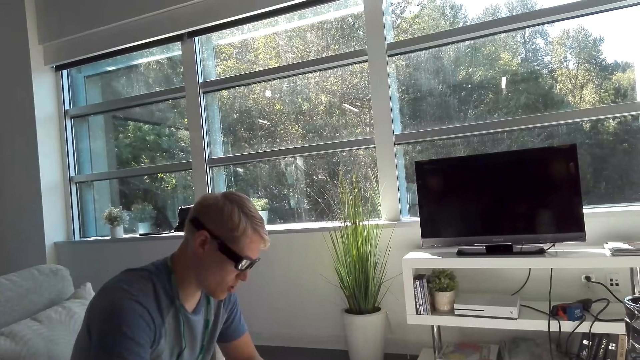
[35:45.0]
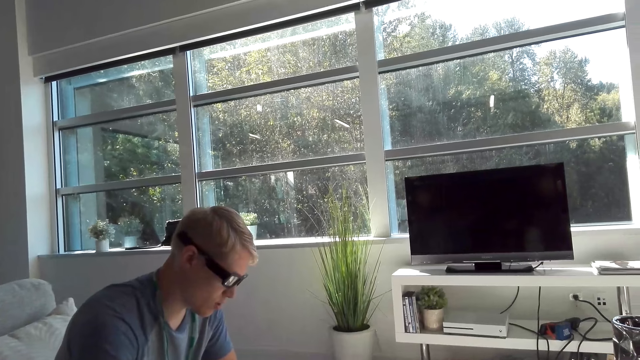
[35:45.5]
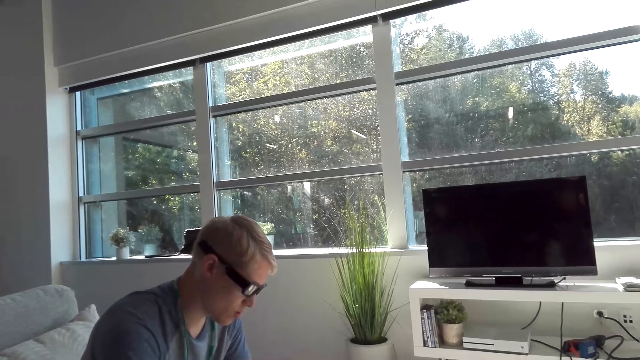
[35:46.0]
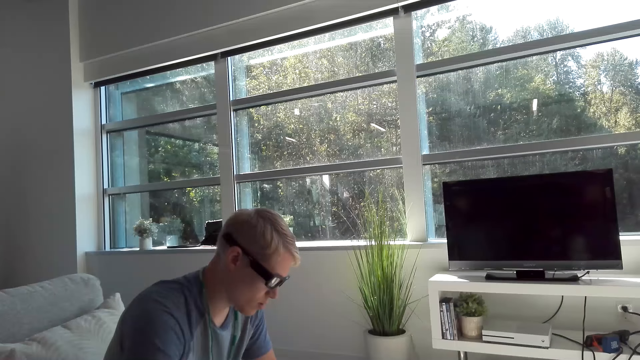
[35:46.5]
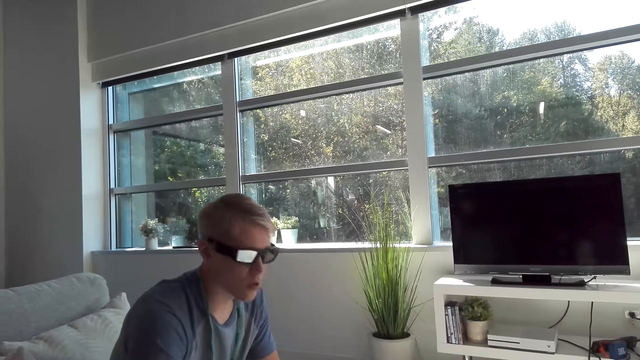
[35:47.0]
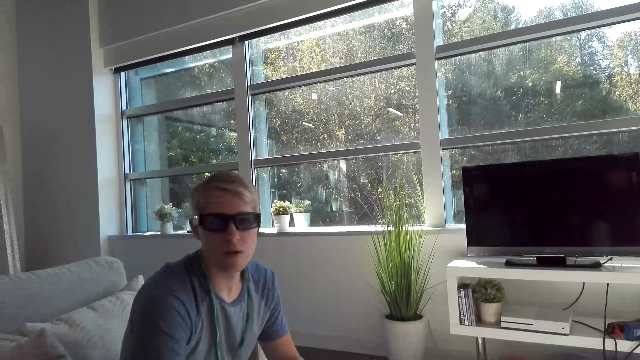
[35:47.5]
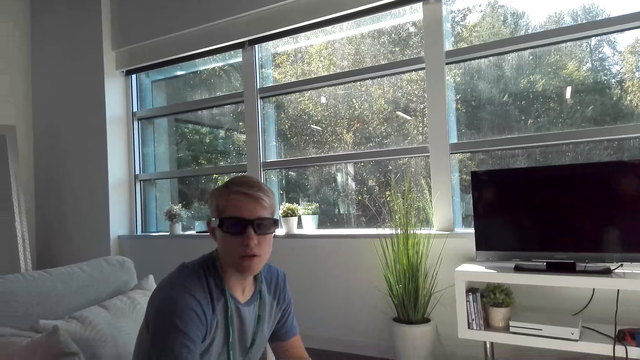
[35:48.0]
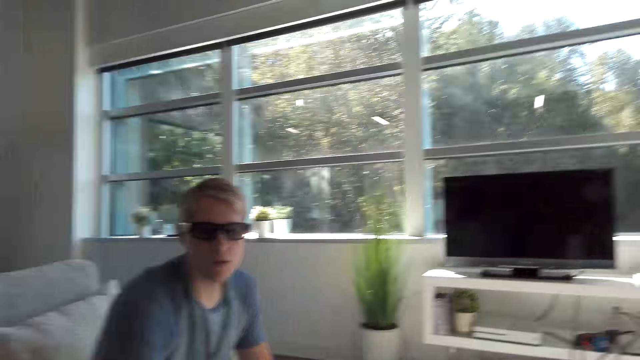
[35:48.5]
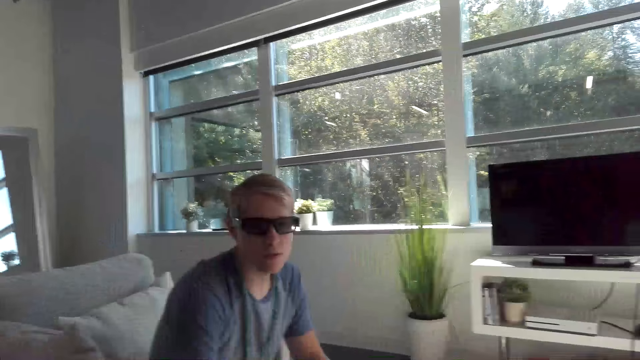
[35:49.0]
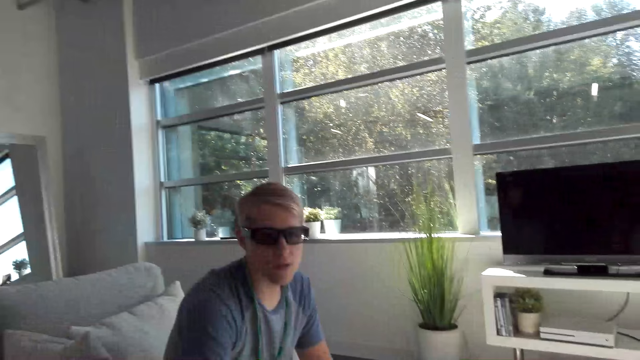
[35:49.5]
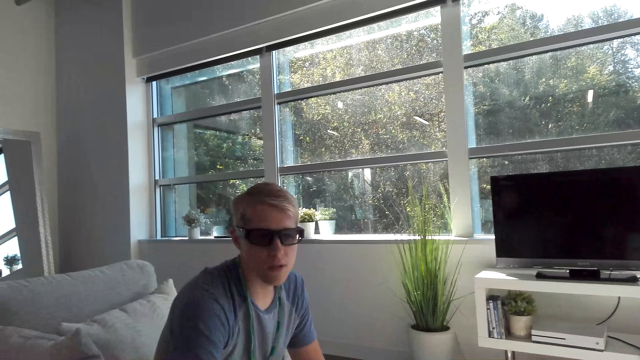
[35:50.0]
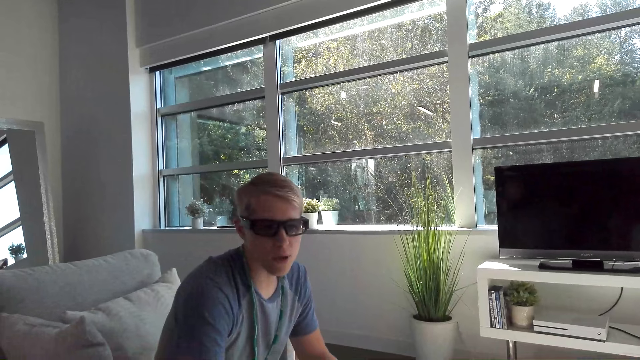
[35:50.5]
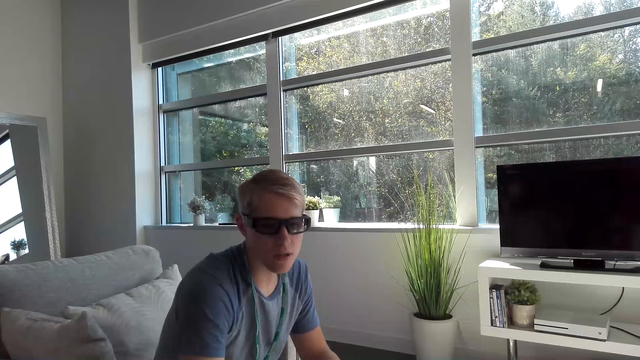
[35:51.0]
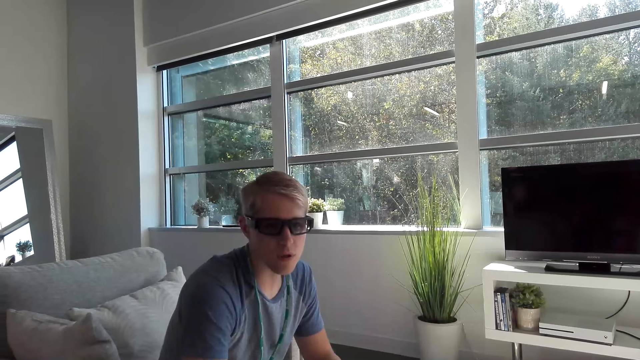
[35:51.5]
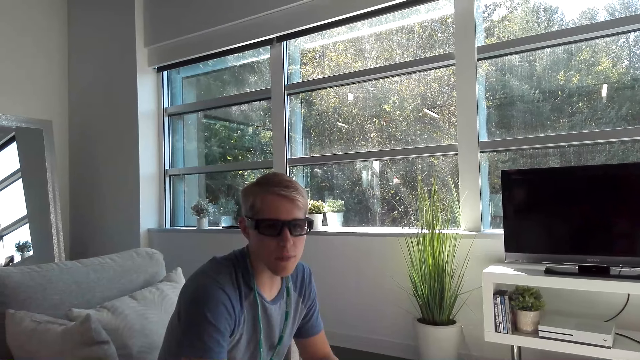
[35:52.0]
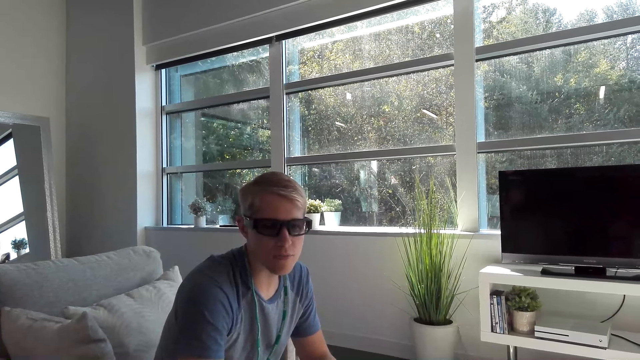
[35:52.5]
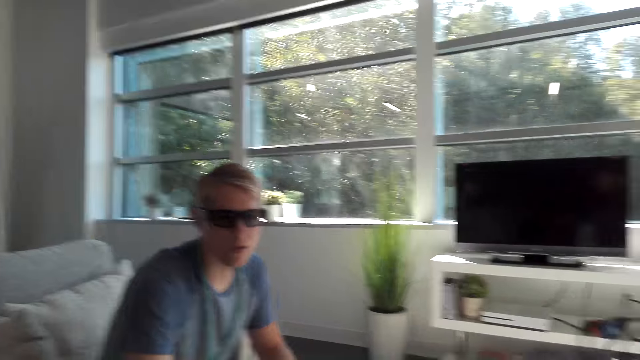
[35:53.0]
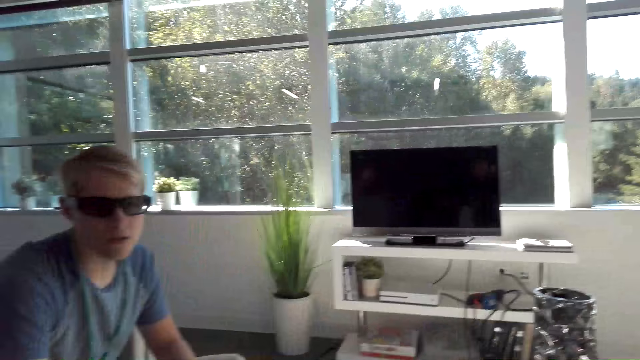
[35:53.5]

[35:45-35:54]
A man lifts his head.

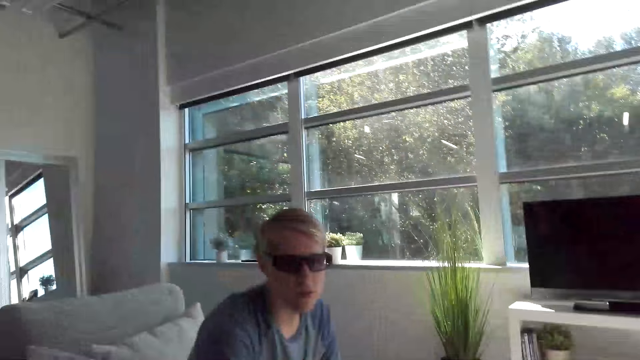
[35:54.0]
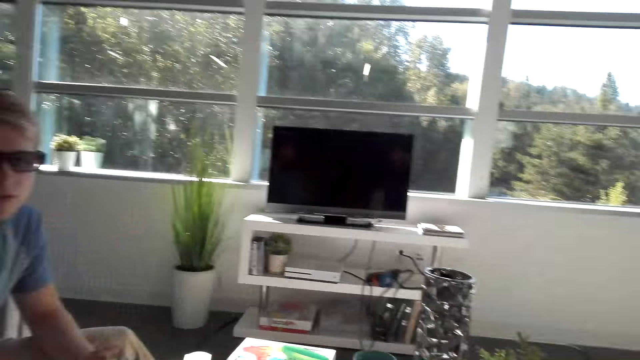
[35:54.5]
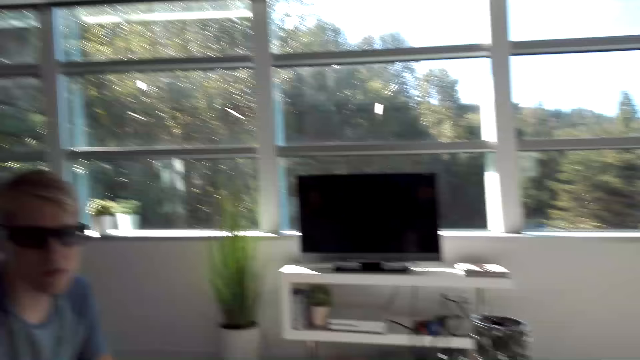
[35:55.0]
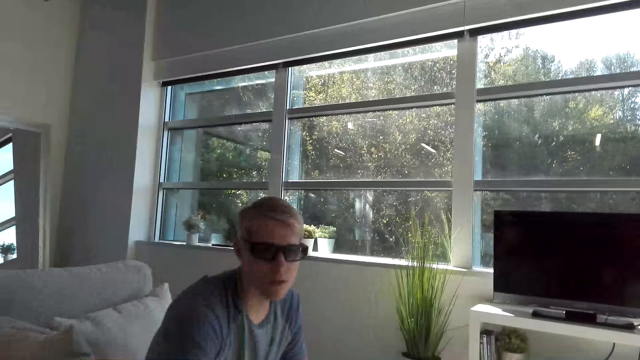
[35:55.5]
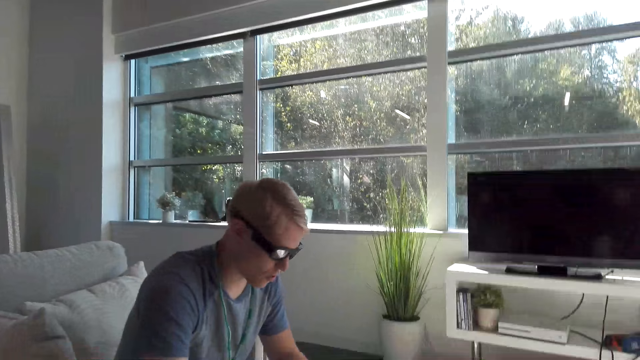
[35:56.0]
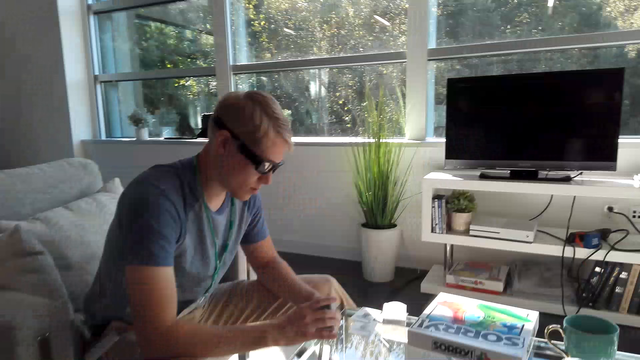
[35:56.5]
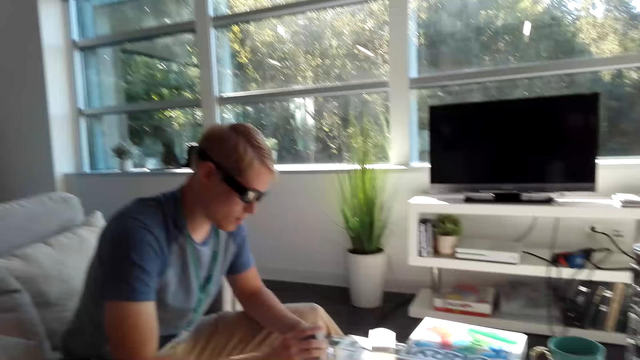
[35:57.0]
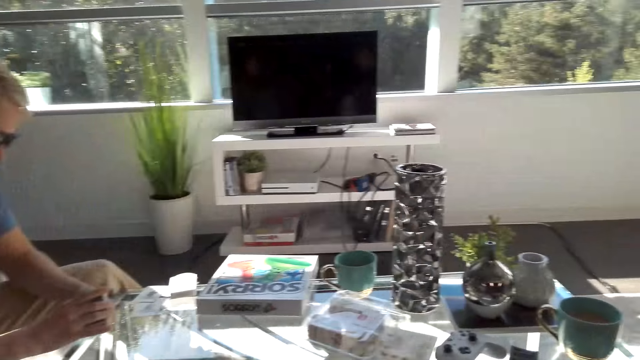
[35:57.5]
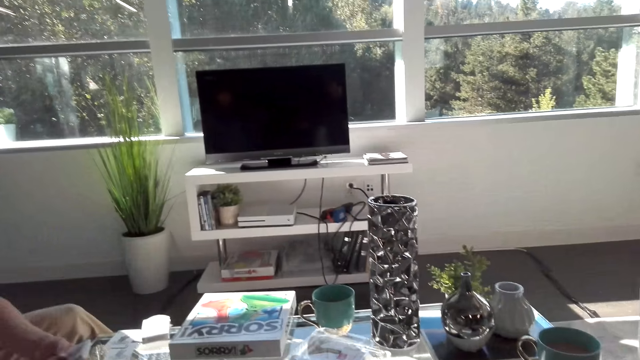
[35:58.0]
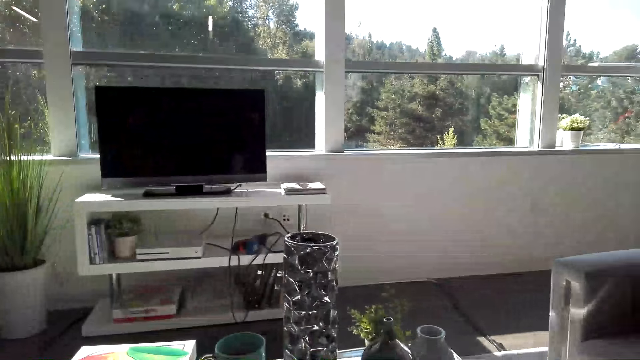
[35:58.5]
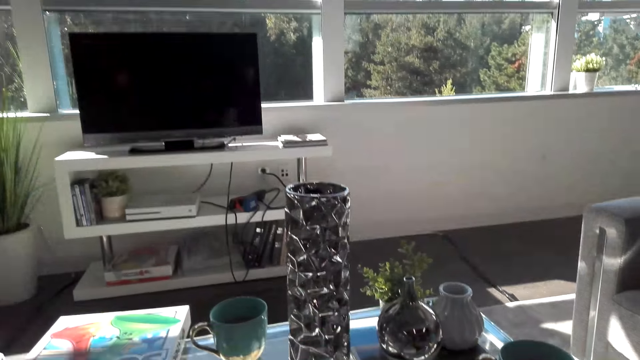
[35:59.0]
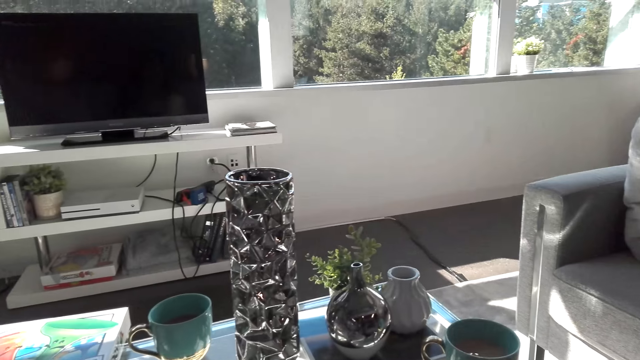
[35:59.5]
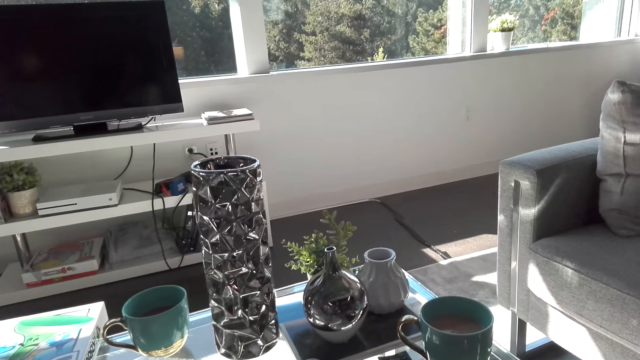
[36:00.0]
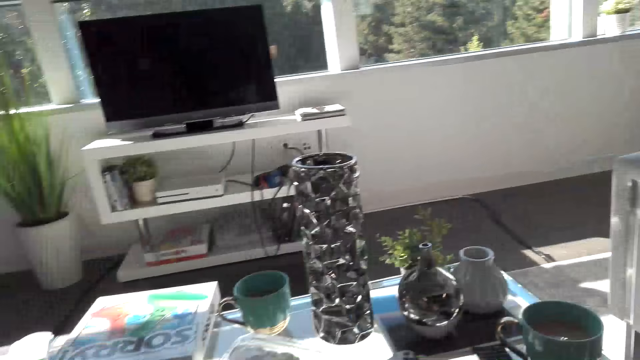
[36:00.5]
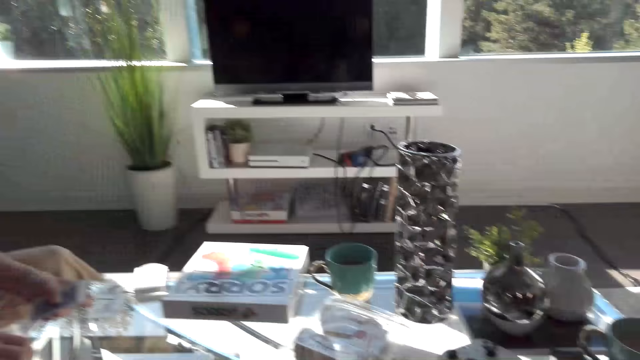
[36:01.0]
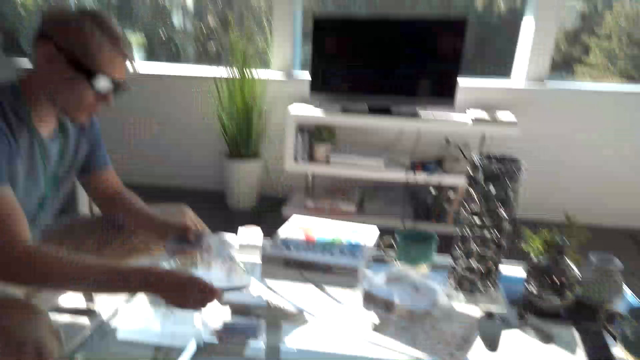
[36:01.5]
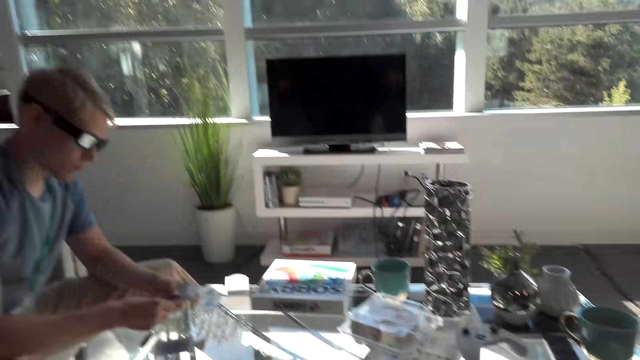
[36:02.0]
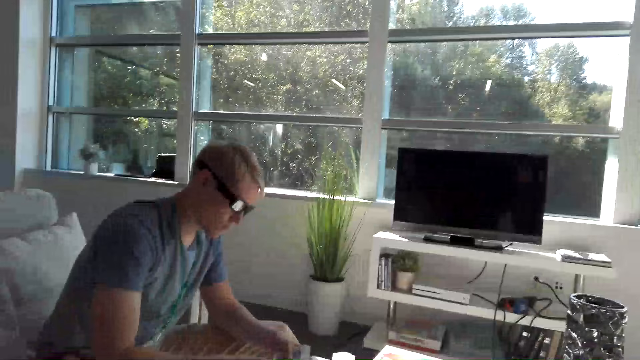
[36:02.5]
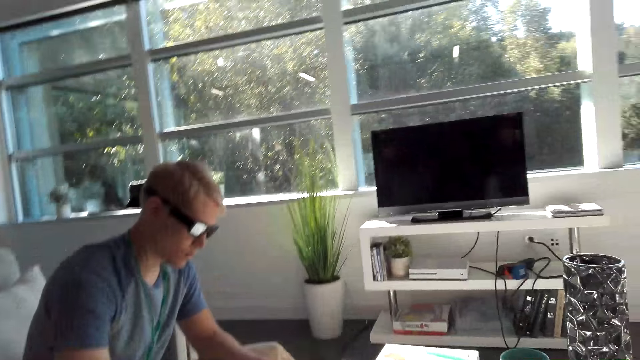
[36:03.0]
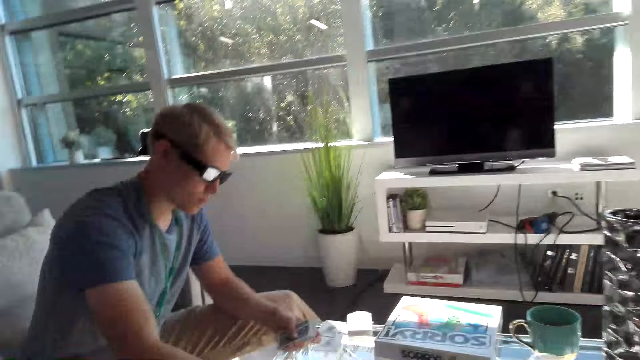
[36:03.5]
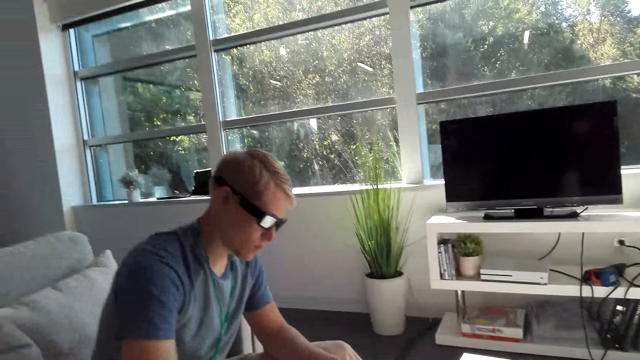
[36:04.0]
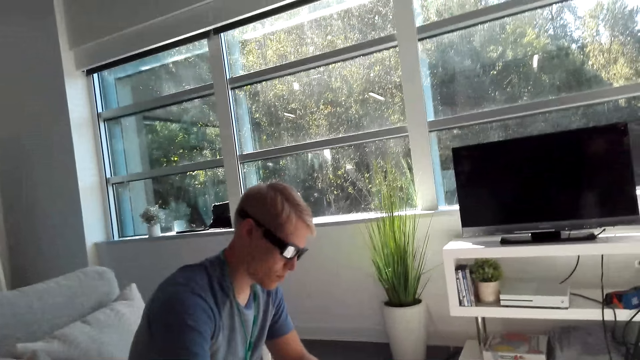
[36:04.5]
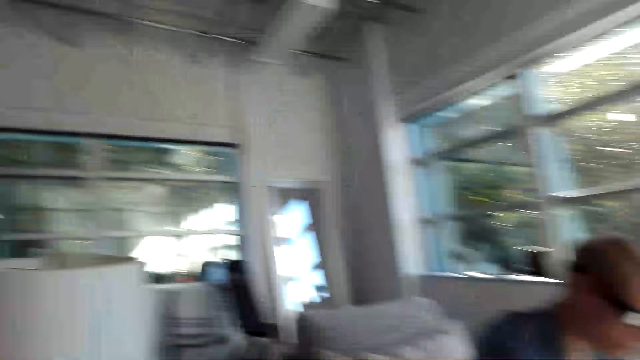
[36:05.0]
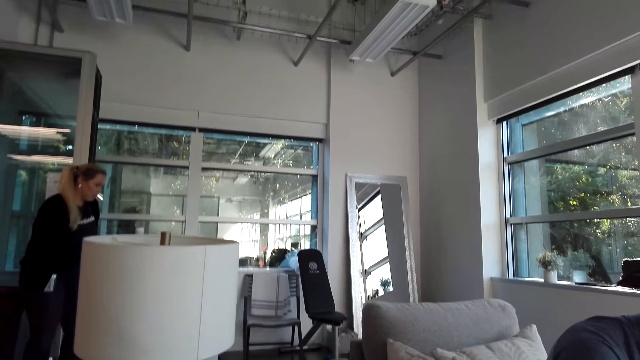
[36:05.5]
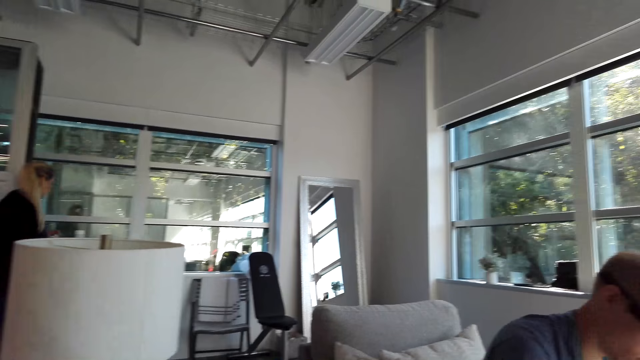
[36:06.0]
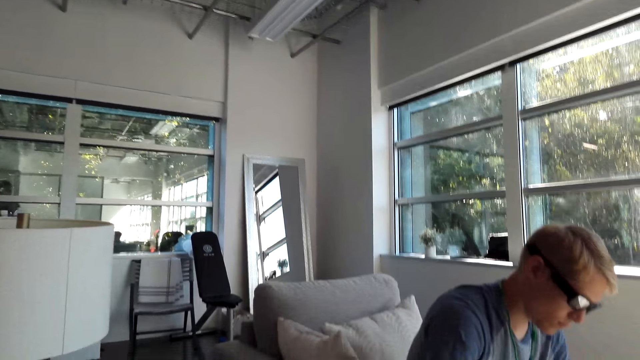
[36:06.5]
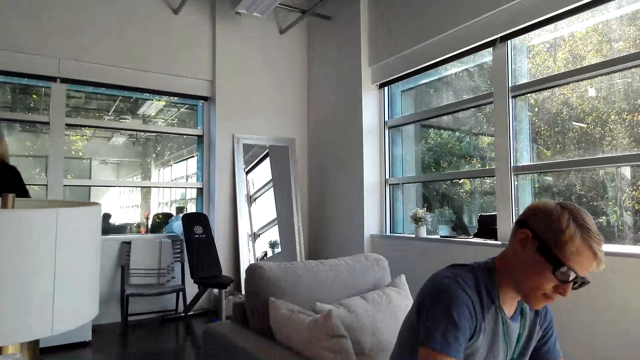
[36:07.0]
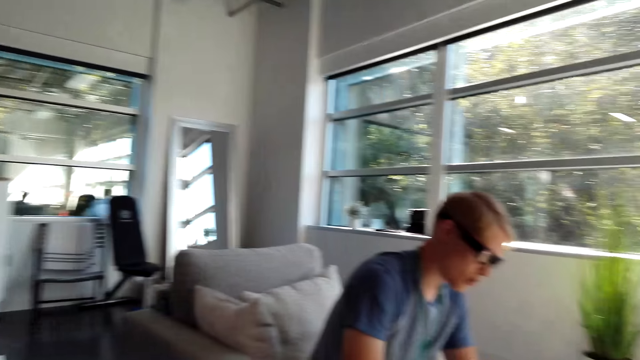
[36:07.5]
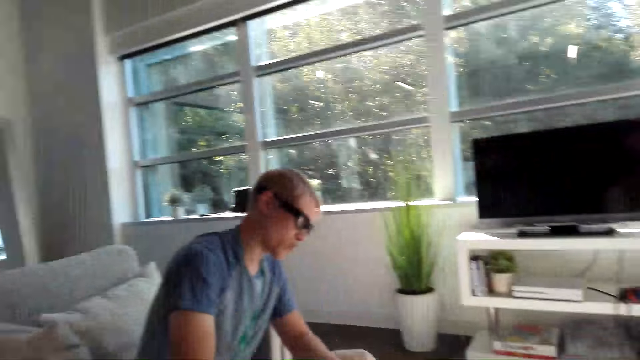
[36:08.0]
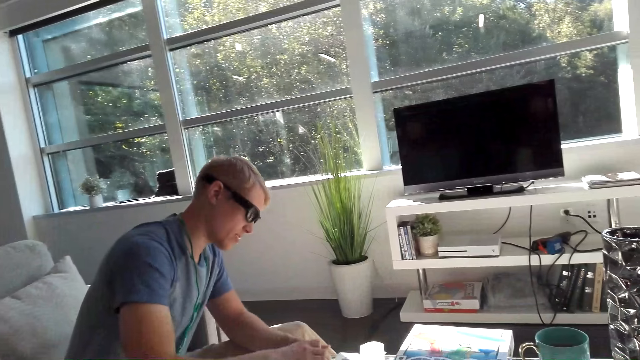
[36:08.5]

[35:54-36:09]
A man looks down. The camera wearer stares at the television. They look around the apartment. The man distributes the cards. The man places the cards on the table. The camera wearer stares at the man. They look around the apartment. A woman walks around the apartment. The camera wearer stares at the man.
